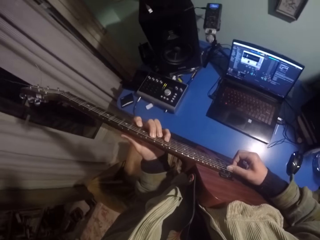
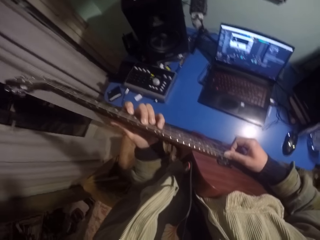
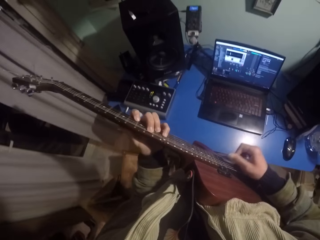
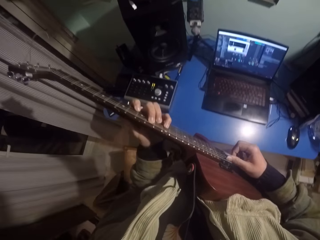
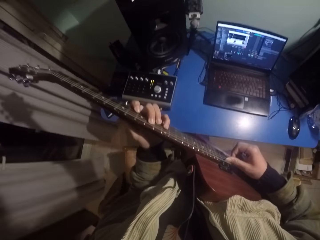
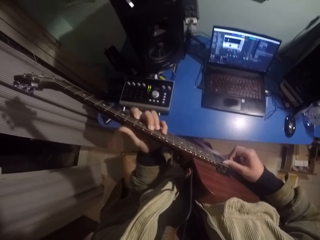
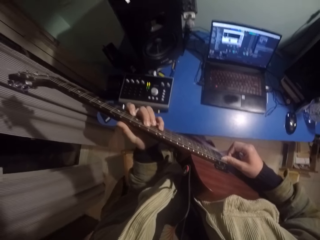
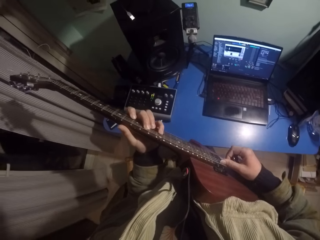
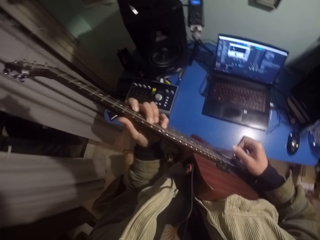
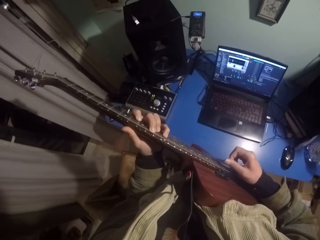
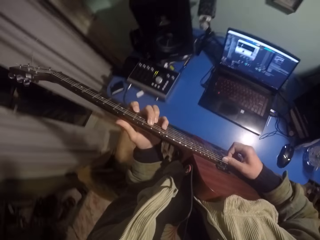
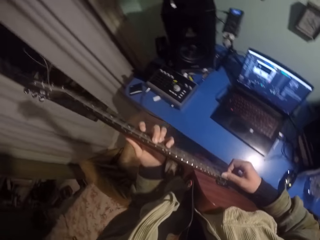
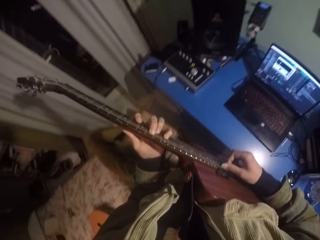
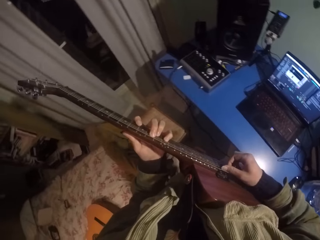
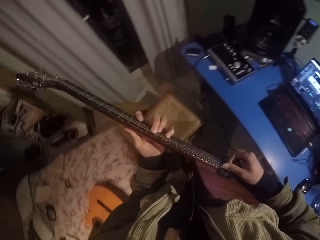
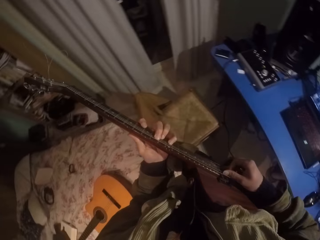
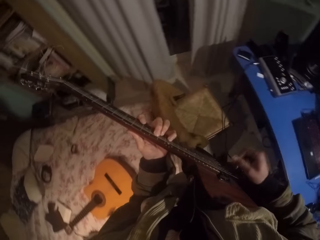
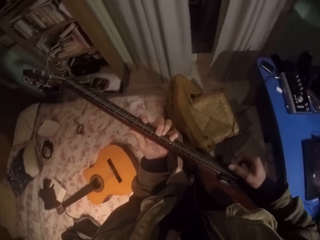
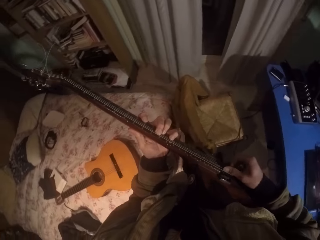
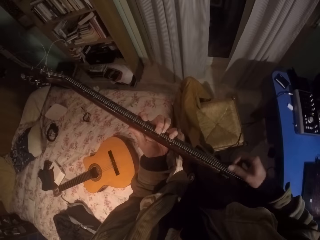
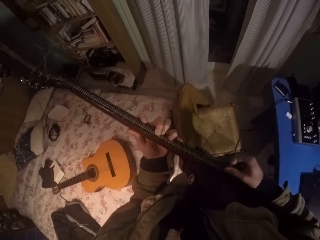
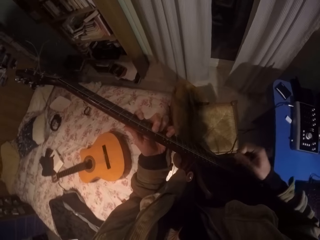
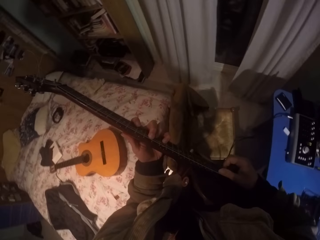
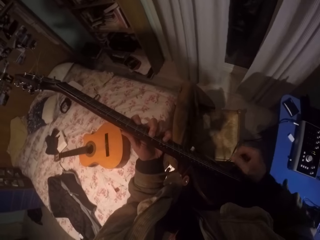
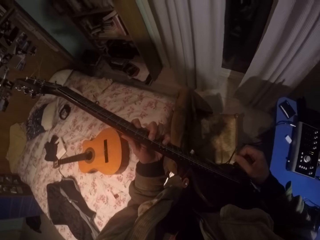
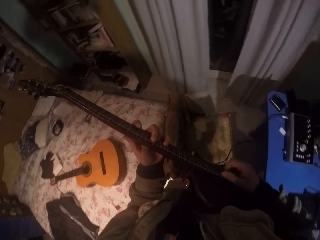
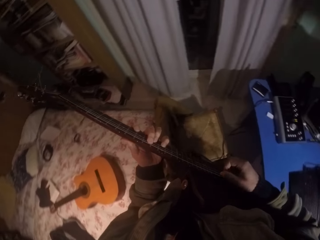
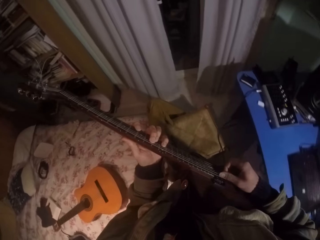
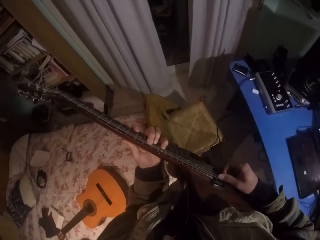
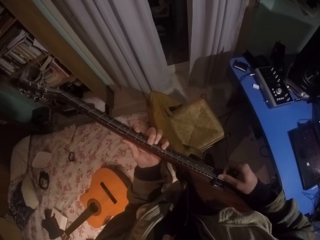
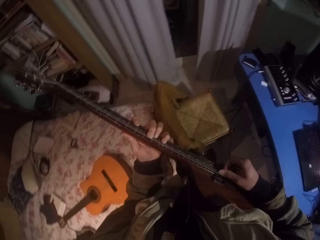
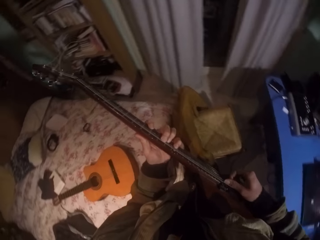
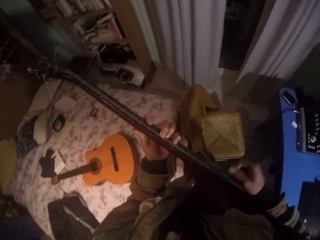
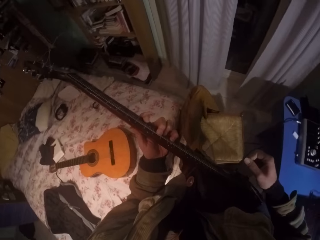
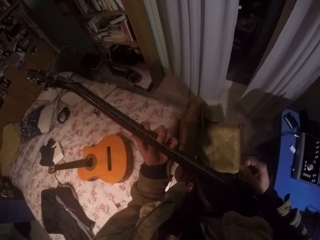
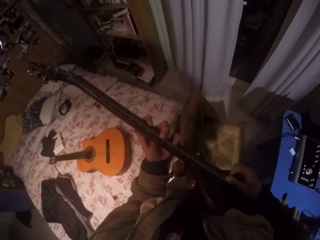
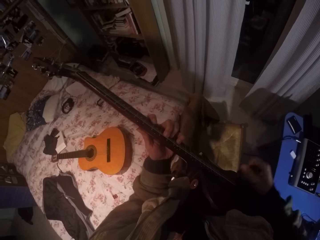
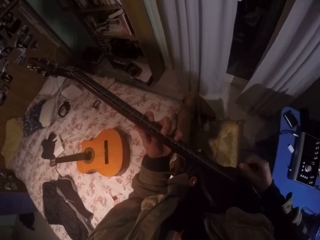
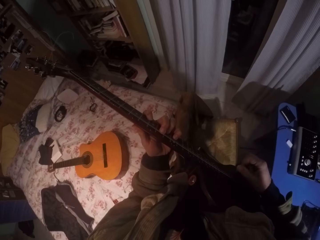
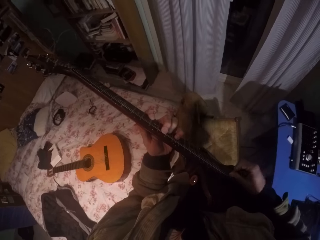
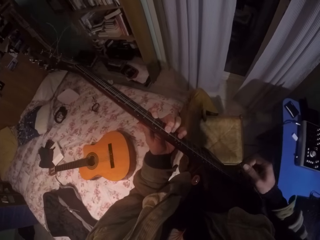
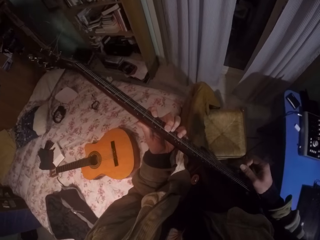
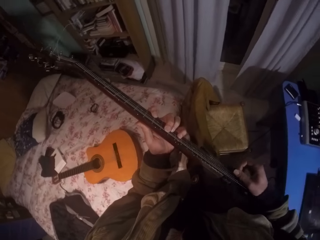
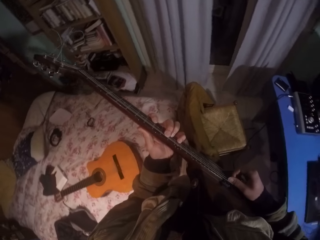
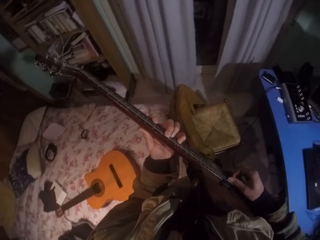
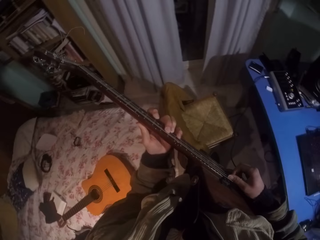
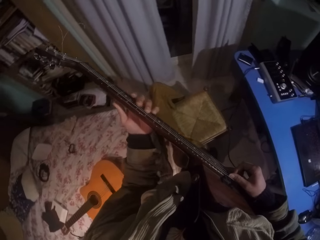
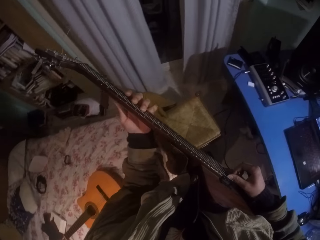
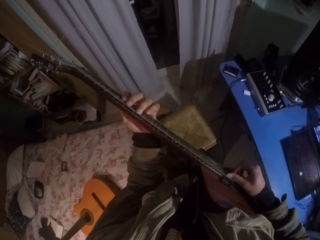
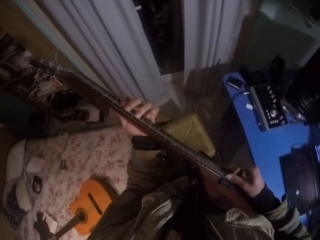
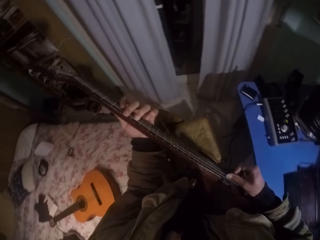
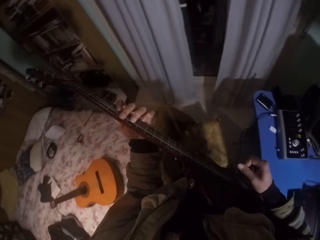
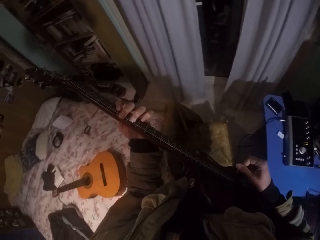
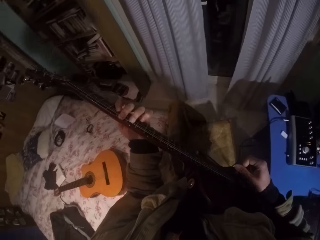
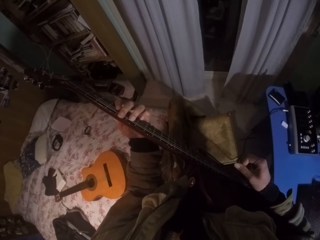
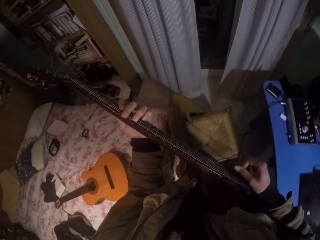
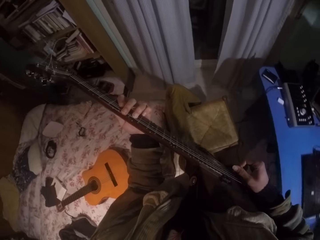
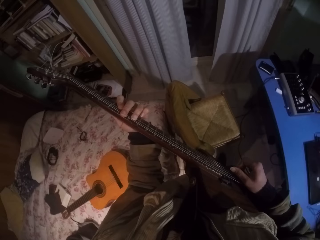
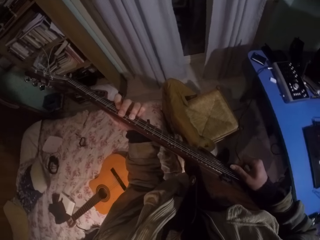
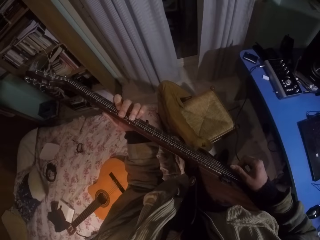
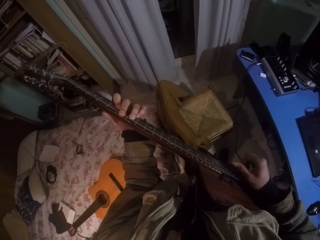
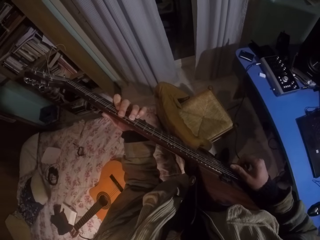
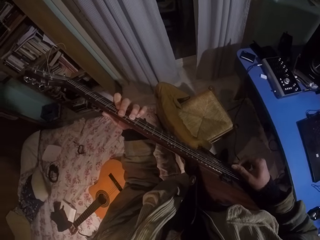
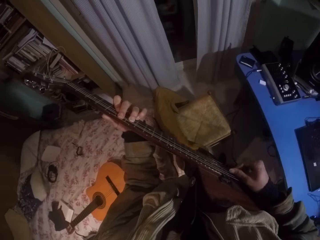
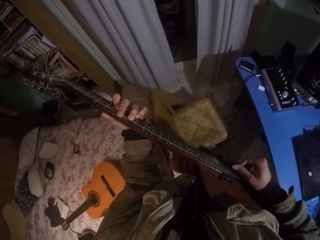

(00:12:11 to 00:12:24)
The camera wearer moves the left hand up the guitar. They press the strings of the guitar with the left hand.

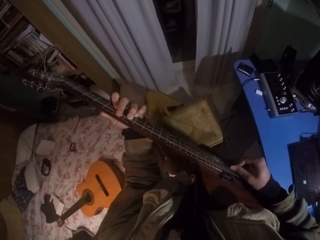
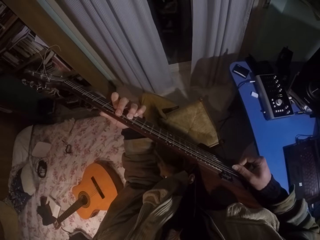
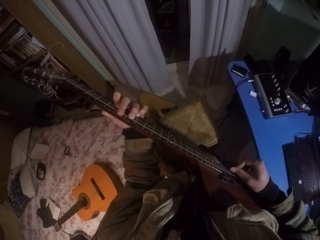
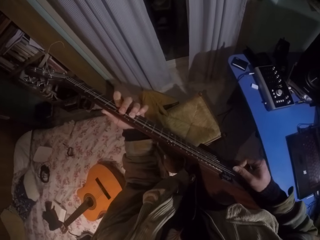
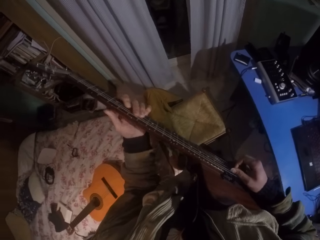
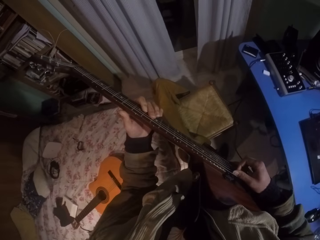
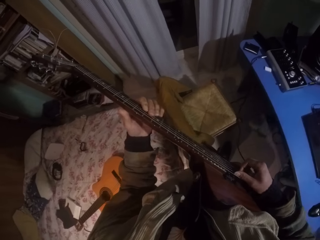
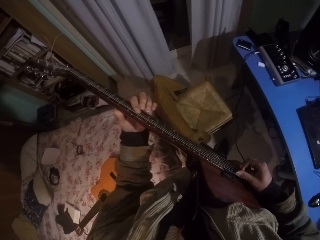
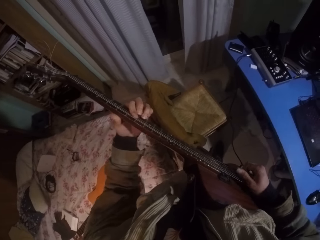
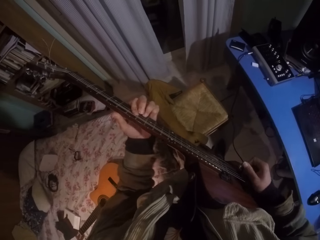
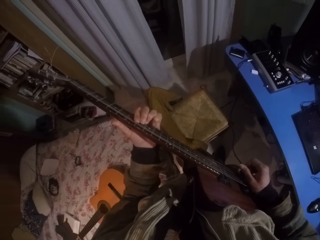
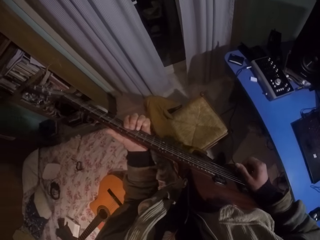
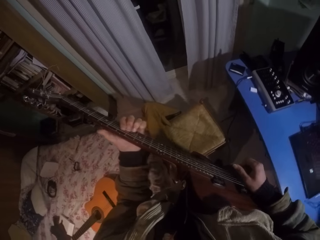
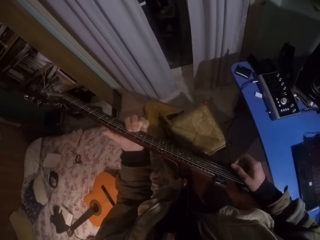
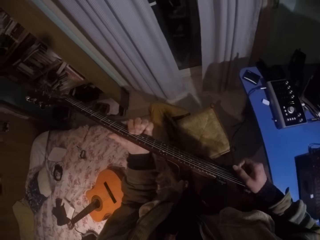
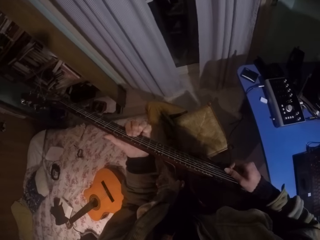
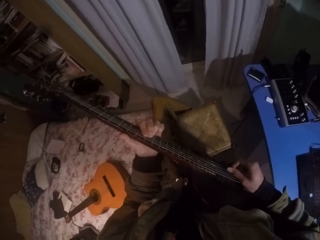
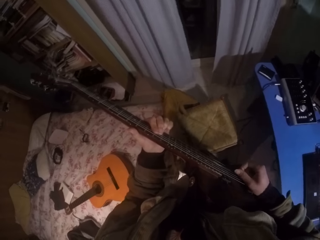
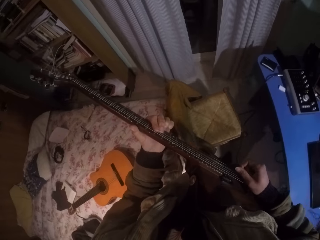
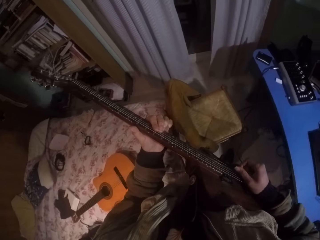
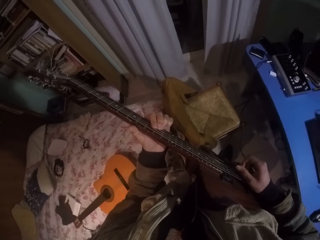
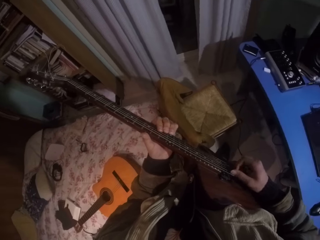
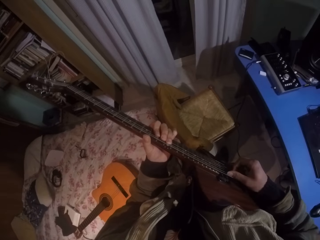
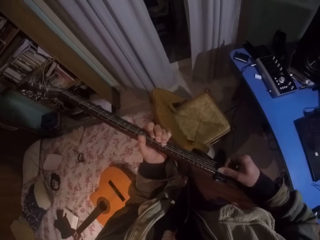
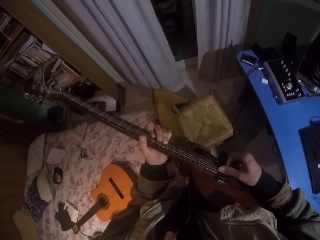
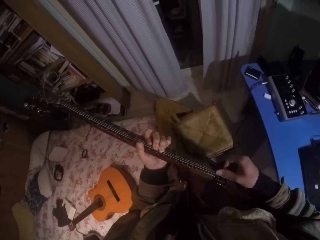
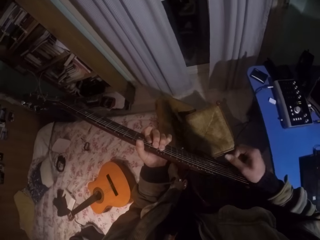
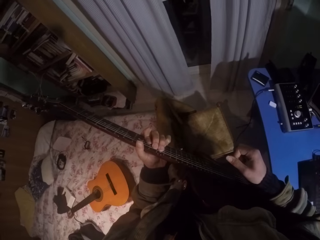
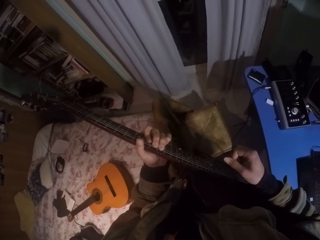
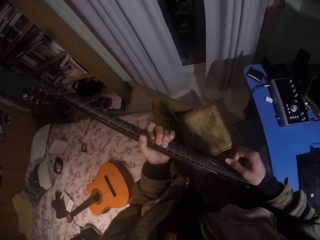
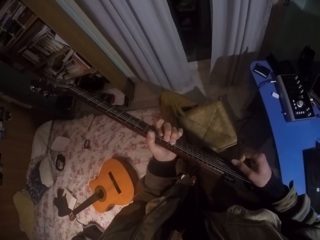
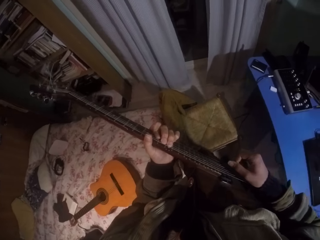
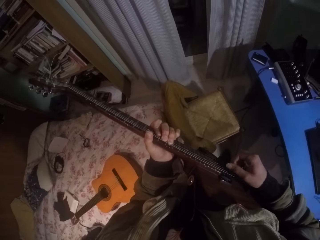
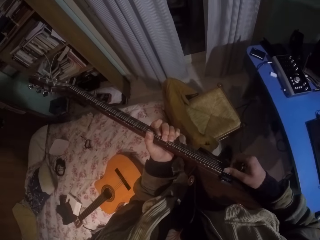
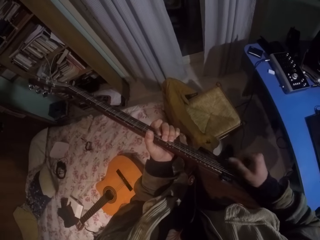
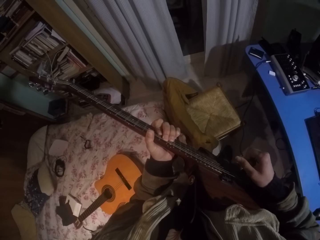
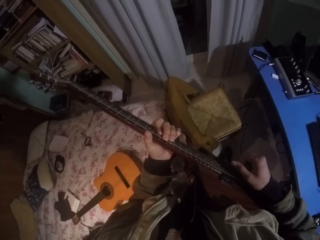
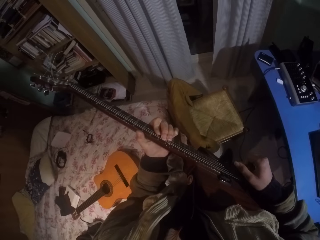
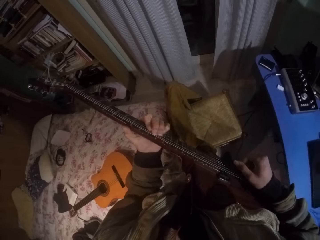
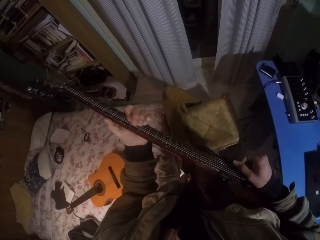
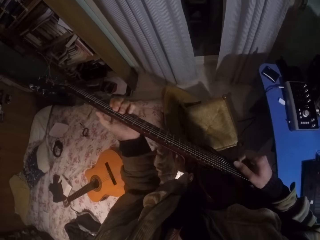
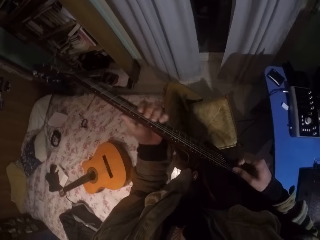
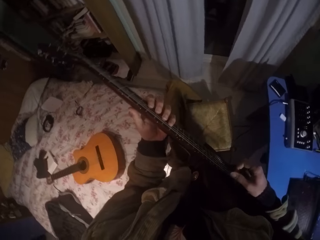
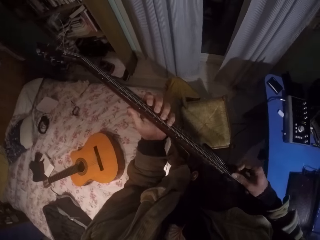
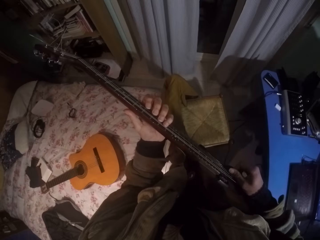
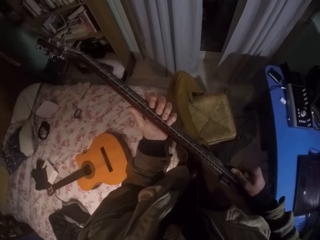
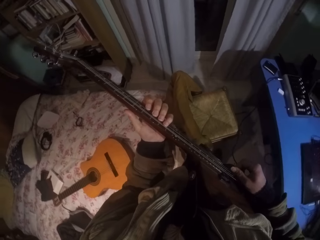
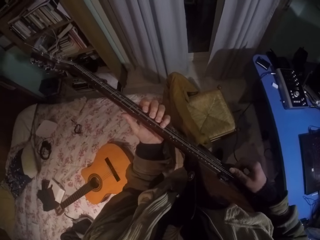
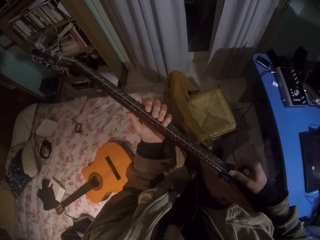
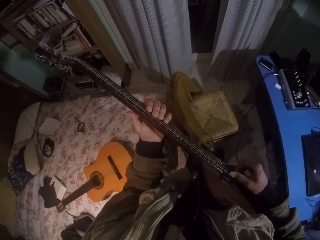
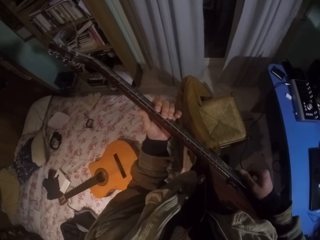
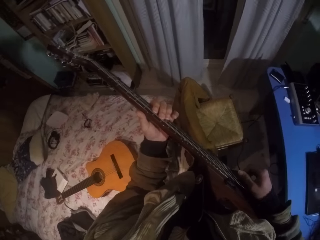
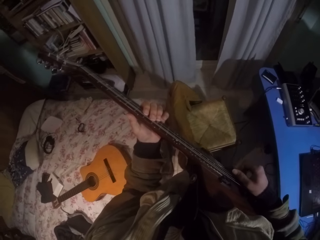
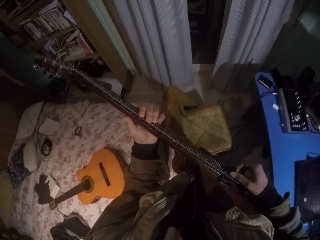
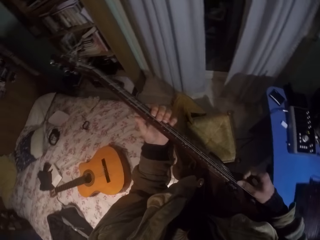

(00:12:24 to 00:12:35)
The camera wearer moves the left hand down the guitar. They move the left hand up the guitar. They move the left hand down the guitar.
